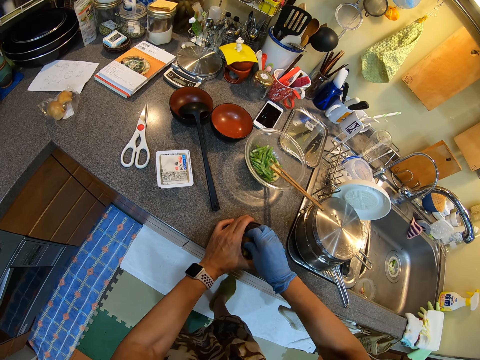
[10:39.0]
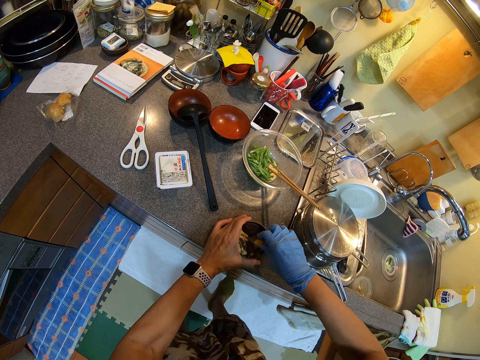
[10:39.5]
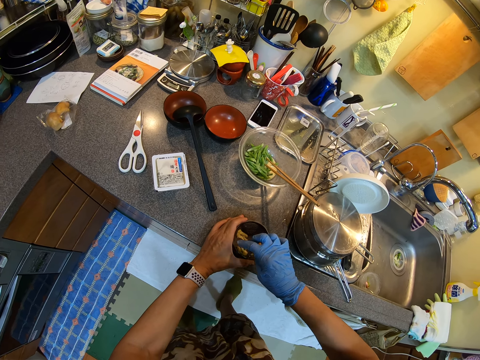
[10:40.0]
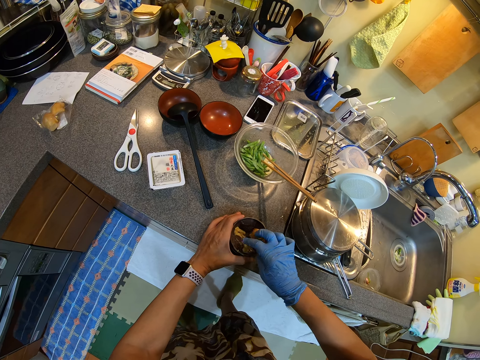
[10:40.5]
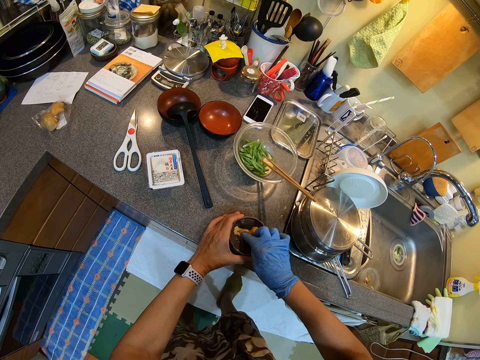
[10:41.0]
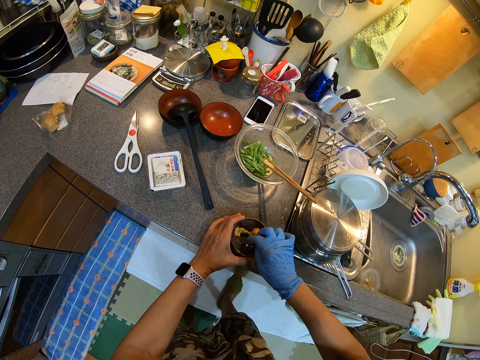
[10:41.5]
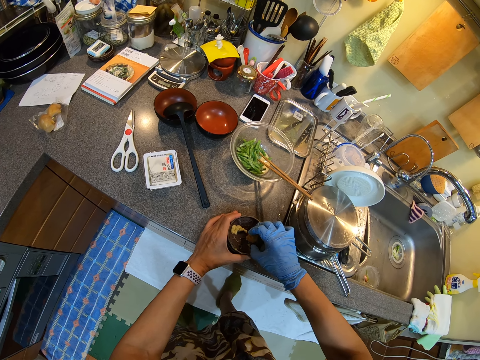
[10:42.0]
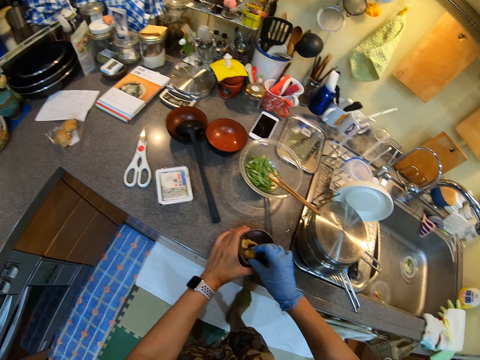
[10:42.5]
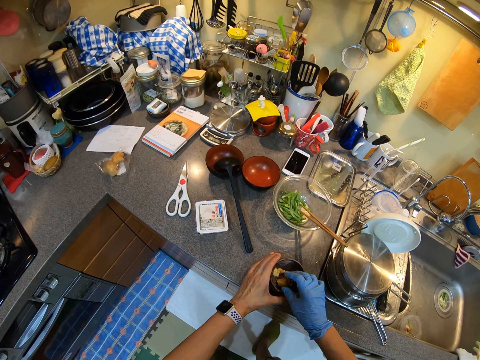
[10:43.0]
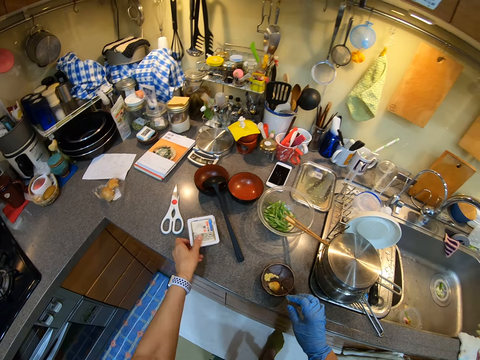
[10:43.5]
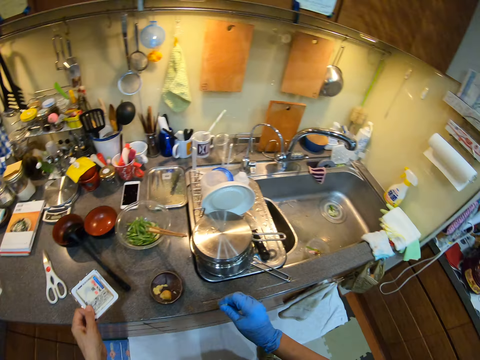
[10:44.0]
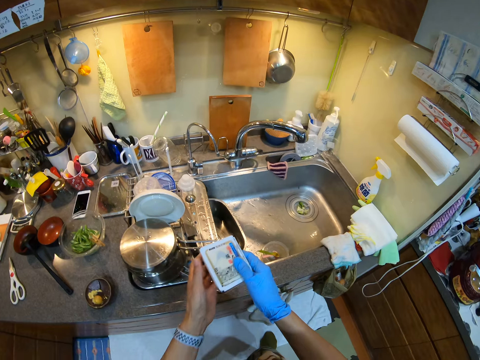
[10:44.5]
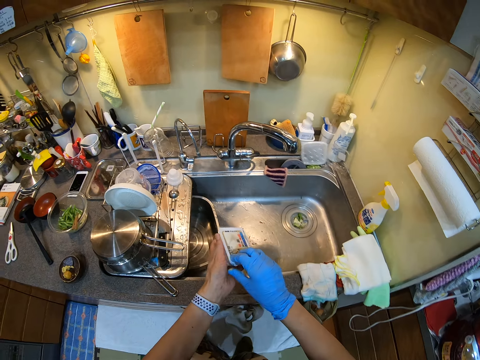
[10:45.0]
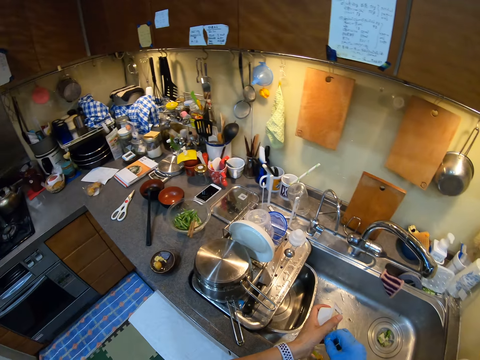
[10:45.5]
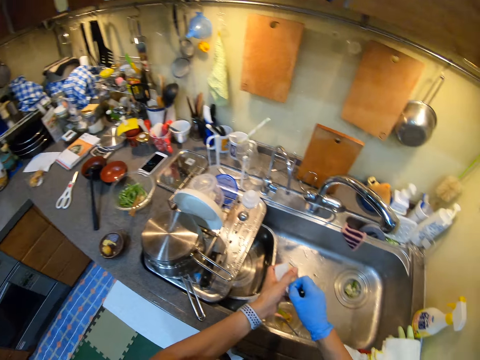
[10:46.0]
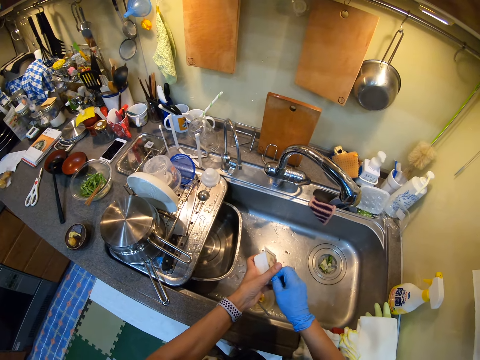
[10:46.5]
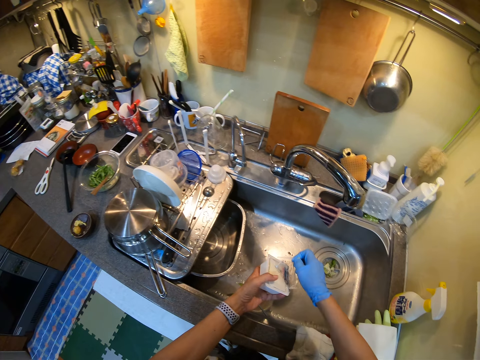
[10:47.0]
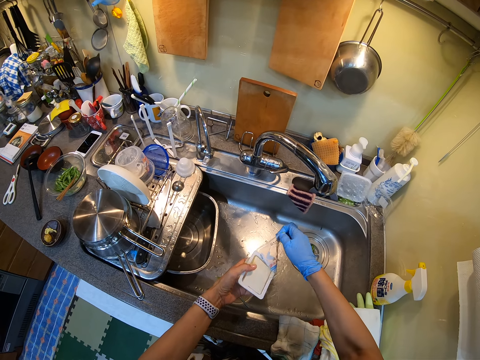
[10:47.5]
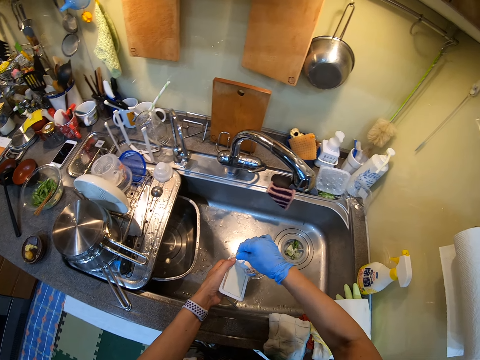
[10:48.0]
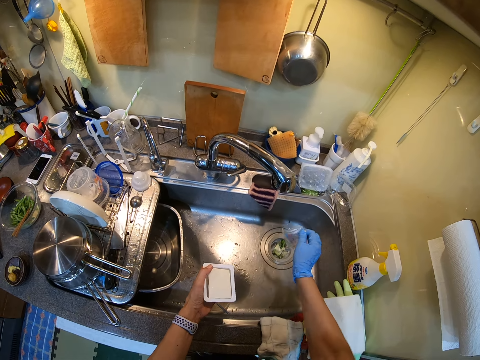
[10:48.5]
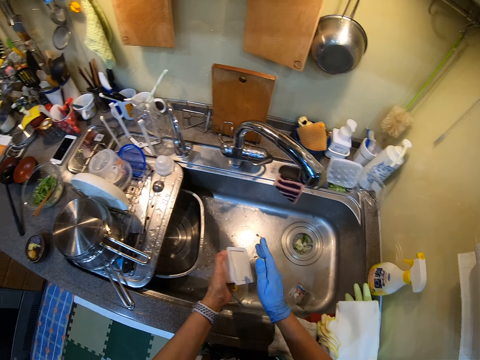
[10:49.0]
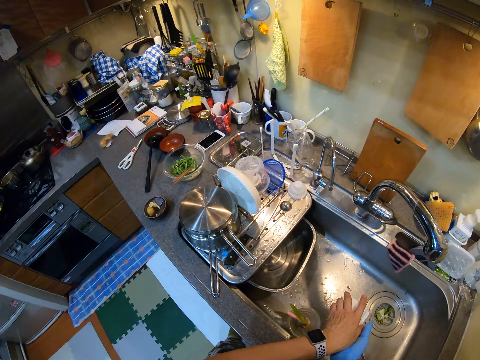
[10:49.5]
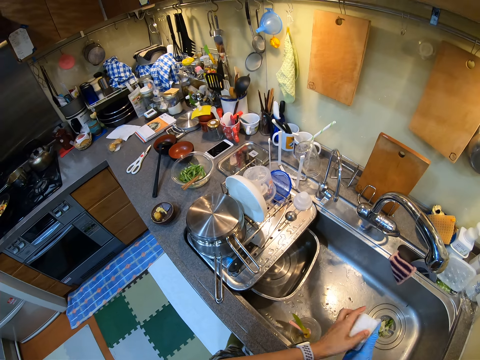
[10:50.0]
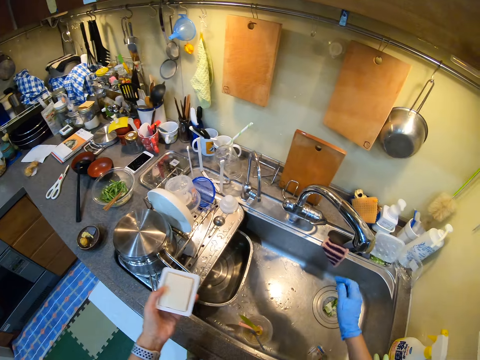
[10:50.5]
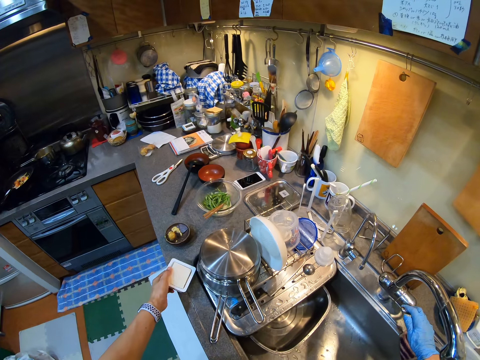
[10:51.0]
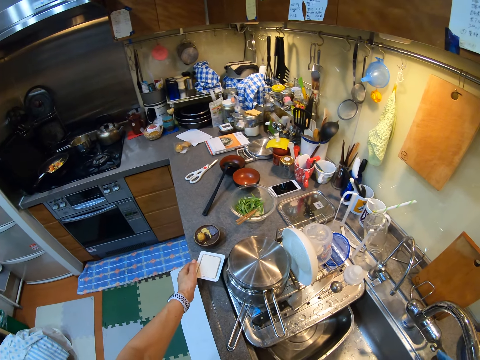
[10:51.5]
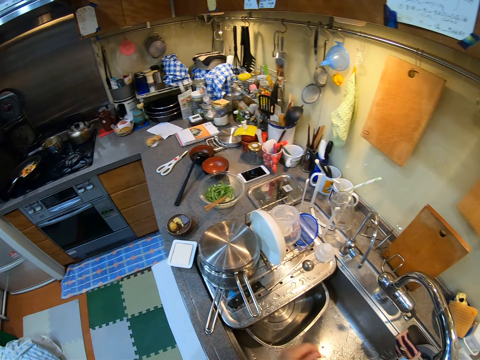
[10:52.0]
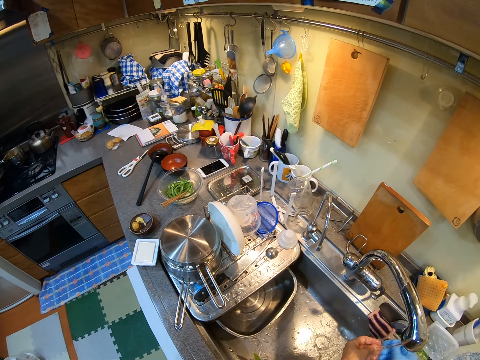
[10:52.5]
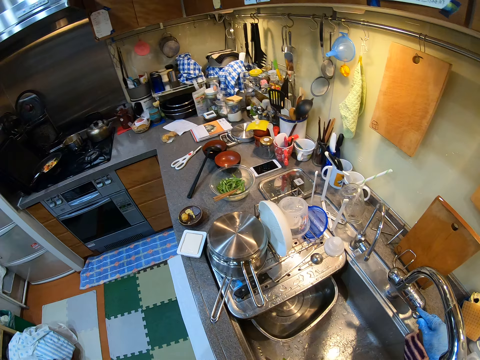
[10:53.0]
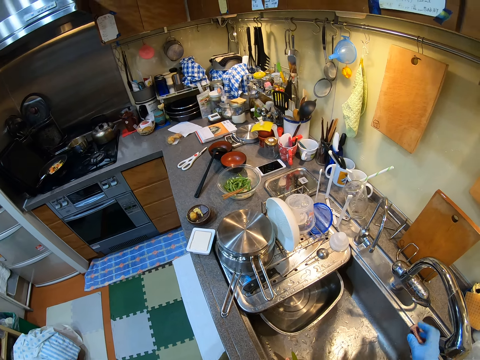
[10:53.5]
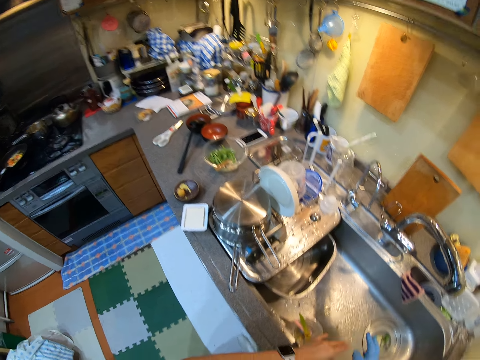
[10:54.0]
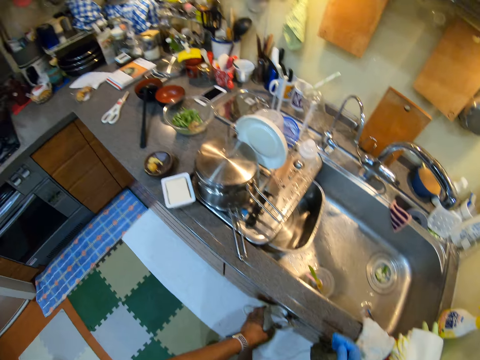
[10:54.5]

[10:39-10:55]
The camera wearer touches the ginger. He picks up a tin. He tears a polythene from the tin. He drops the polythene in the sink. He holds the tin. He puts the tin on the counter top. He opens a tap. He washes his hands. He closes the tap.

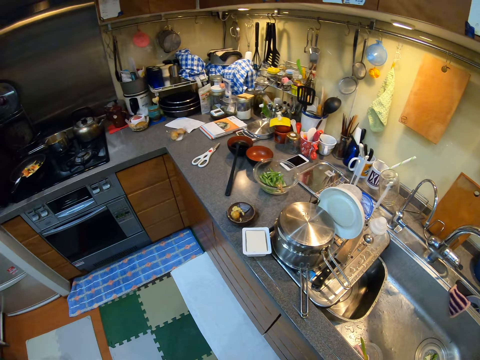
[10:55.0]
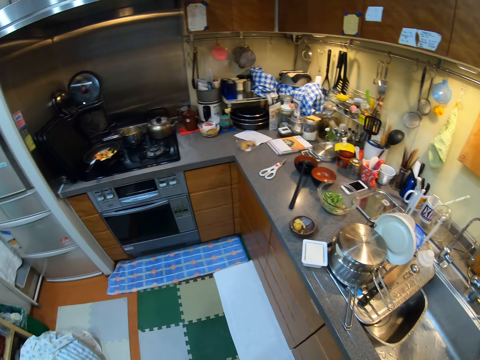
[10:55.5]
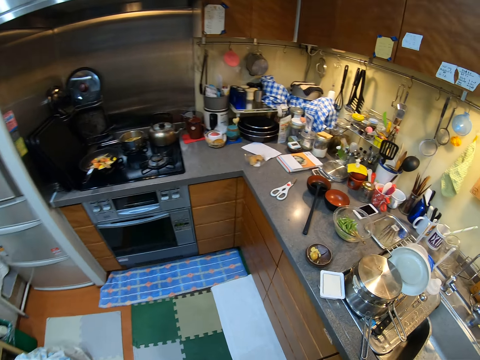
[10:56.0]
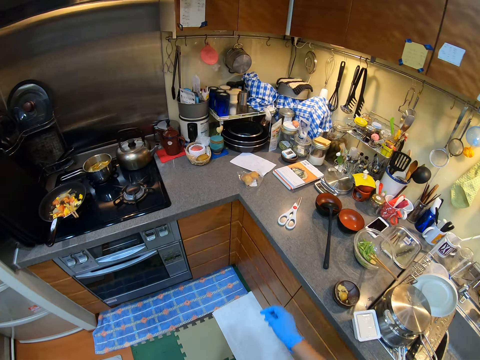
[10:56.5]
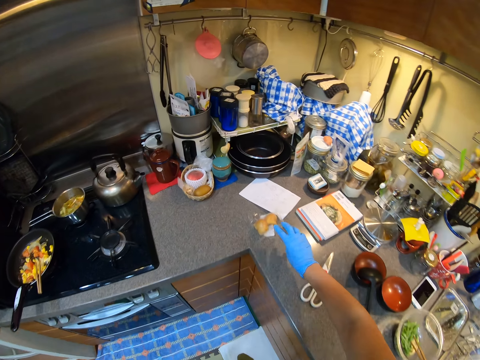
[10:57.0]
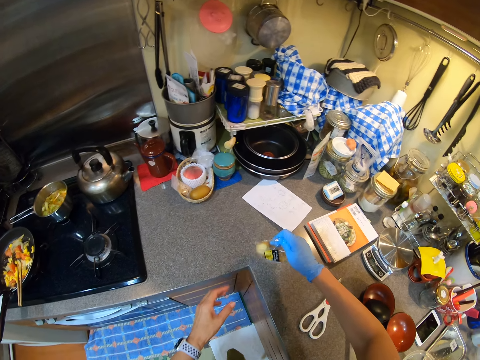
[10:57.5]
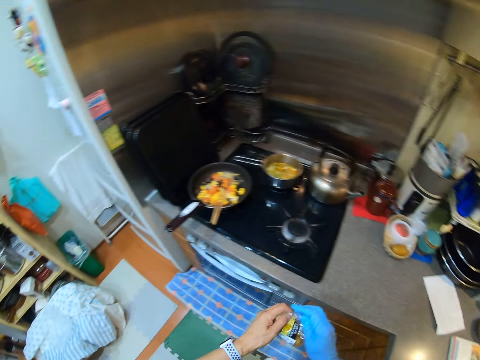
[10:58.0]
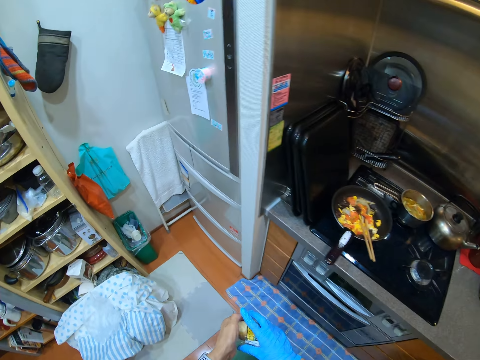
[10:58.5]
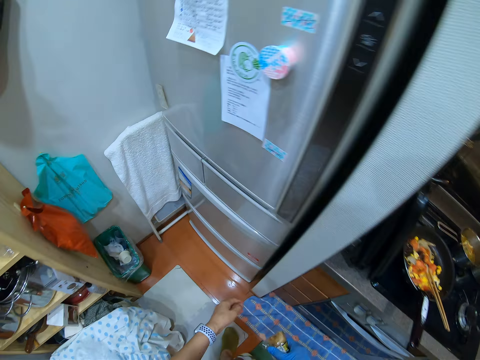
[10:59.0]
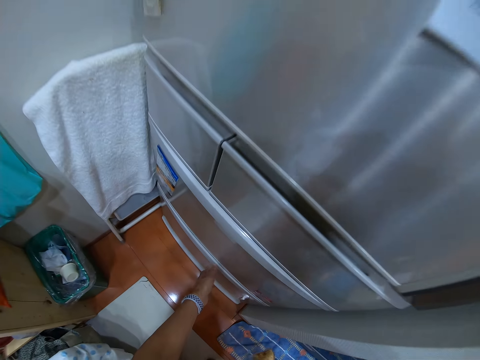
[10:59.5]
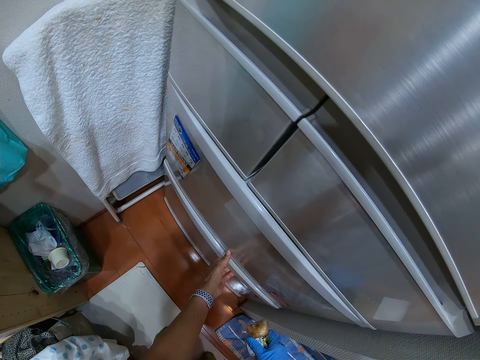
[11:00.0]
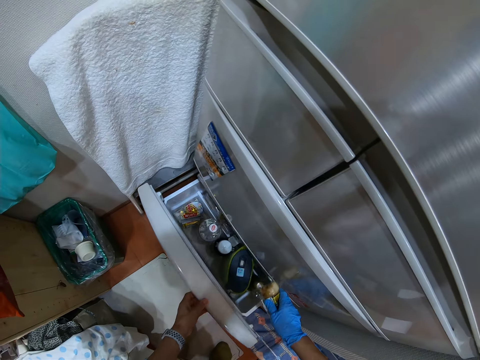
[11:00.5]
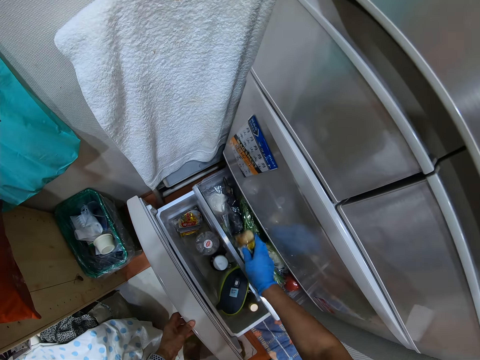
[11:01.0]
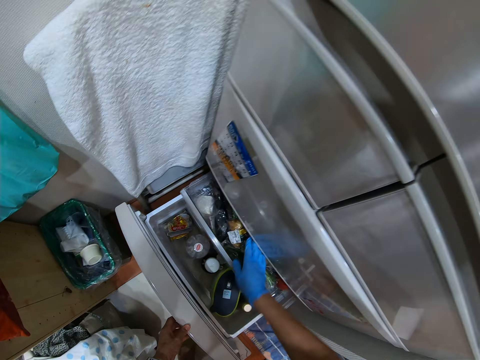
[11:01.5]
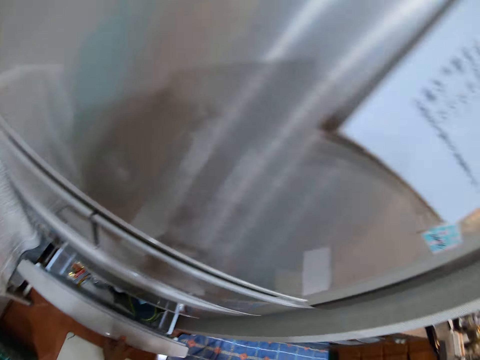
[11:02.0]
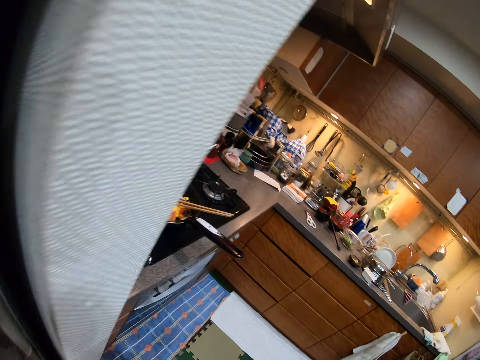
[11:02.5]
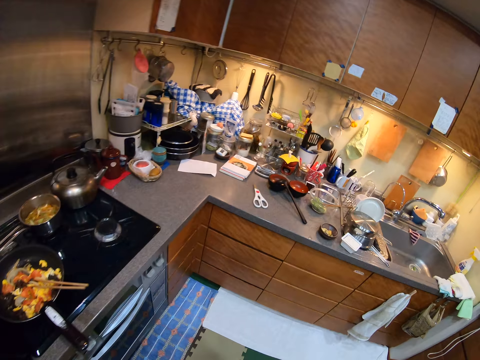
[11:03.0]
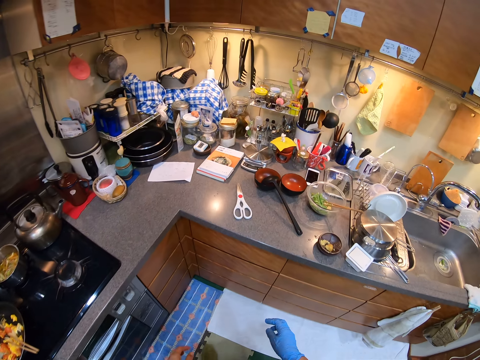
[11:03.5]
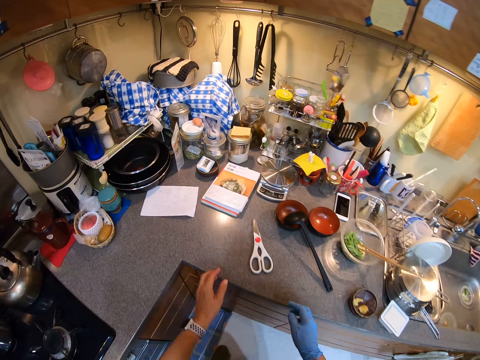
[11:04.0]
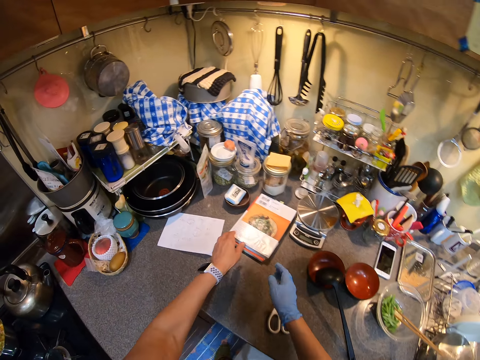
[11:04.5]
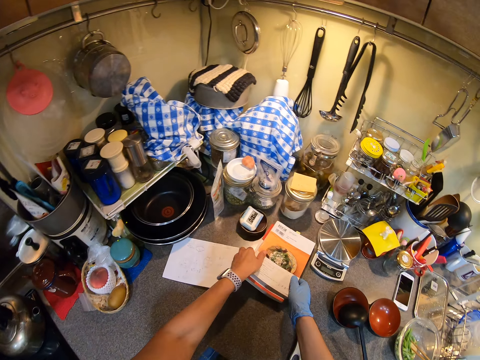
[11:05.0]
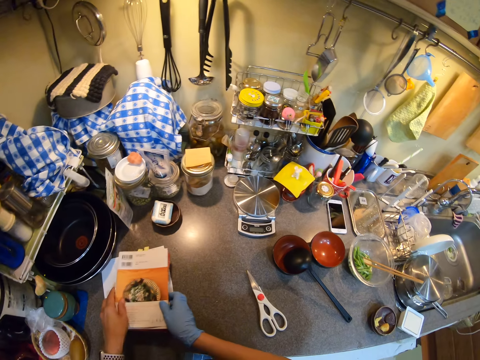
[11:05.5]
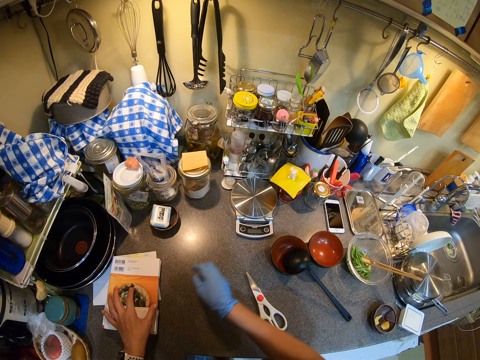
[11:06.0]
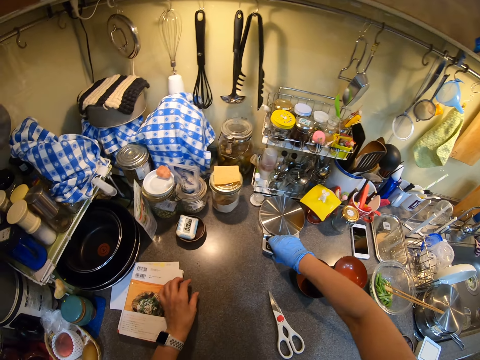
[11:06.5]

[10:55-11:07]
The camera wearer shakes hands. They do something. They walk. They take the packet of ginger or polythene. They hold the polythene. They pull the fridge crisper. They put the ginger in the fridge crisper. They push the fridge crisper. They walk. They move a book on the counter top.
